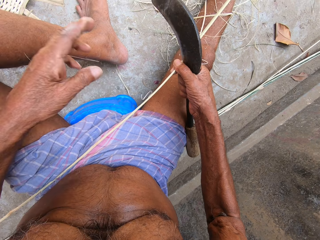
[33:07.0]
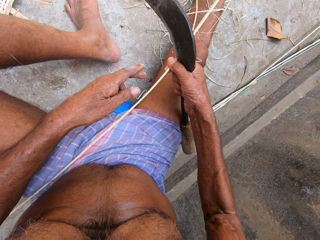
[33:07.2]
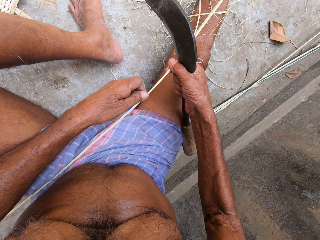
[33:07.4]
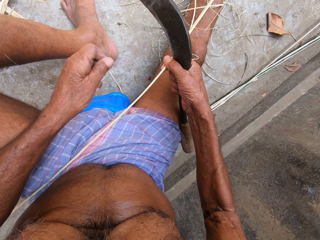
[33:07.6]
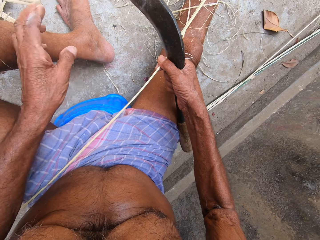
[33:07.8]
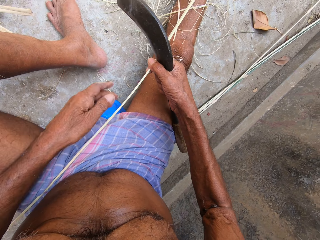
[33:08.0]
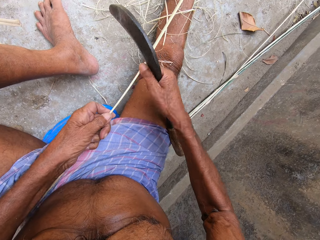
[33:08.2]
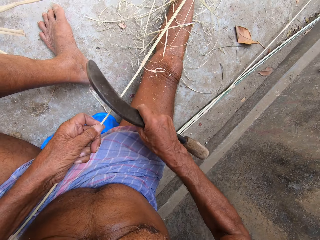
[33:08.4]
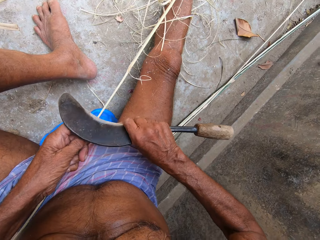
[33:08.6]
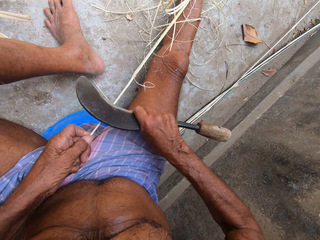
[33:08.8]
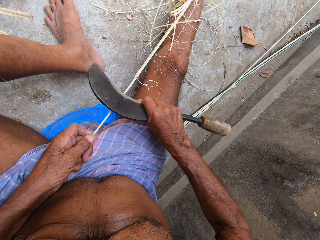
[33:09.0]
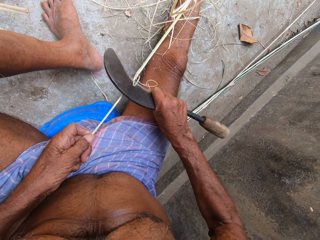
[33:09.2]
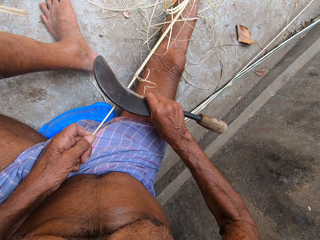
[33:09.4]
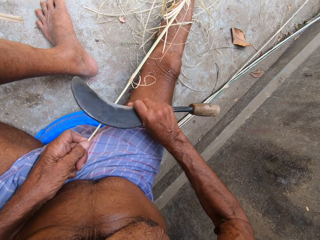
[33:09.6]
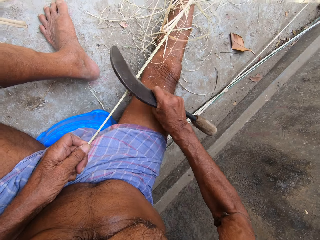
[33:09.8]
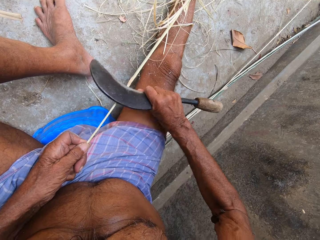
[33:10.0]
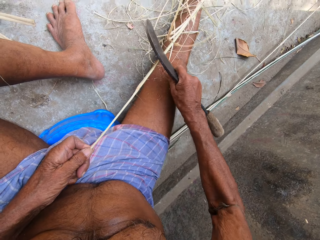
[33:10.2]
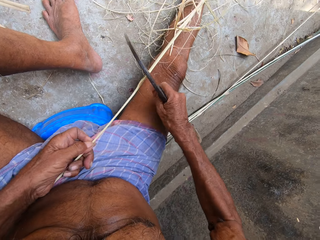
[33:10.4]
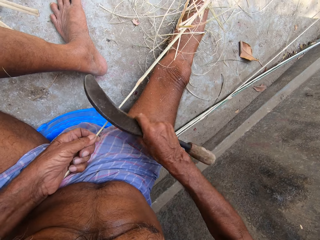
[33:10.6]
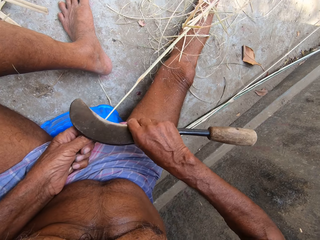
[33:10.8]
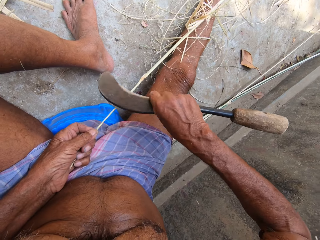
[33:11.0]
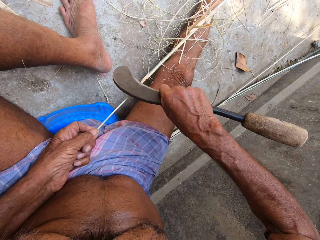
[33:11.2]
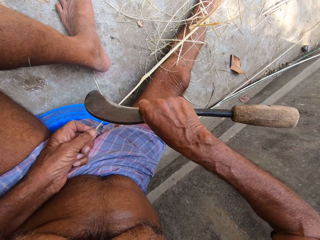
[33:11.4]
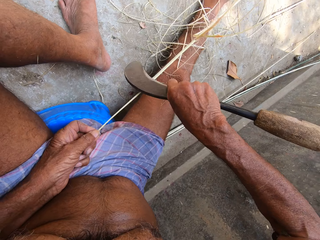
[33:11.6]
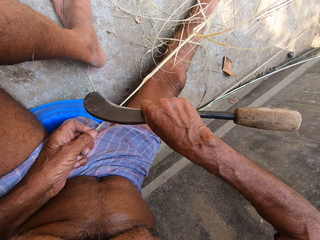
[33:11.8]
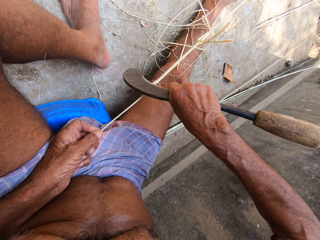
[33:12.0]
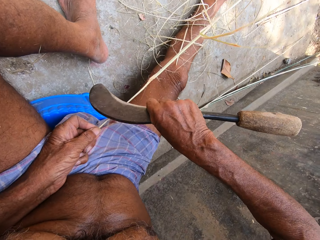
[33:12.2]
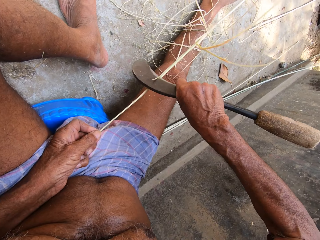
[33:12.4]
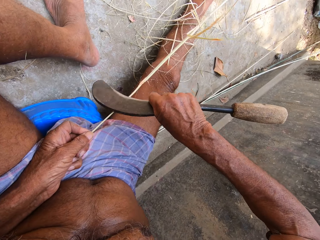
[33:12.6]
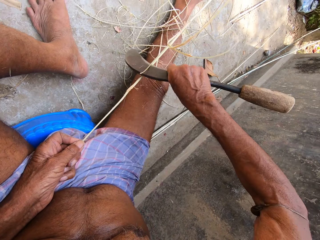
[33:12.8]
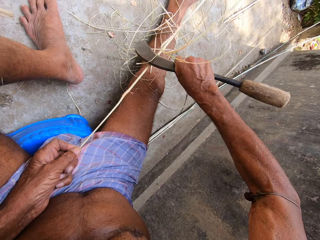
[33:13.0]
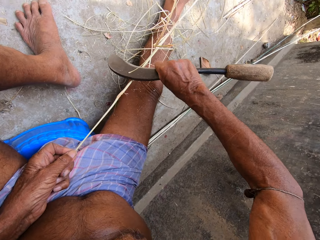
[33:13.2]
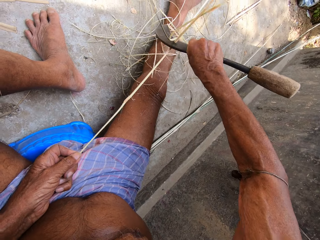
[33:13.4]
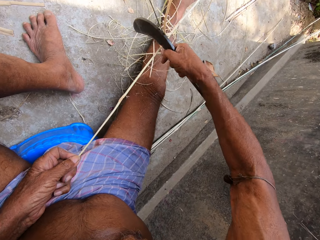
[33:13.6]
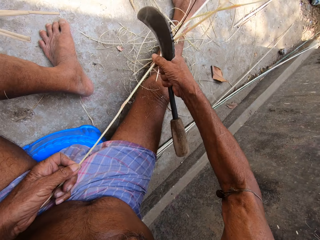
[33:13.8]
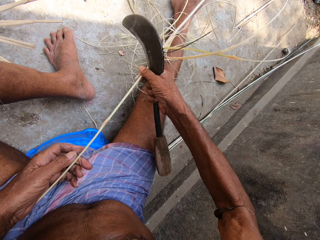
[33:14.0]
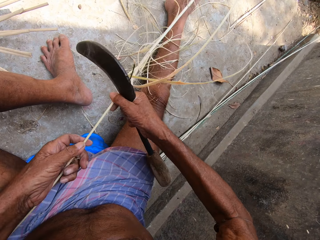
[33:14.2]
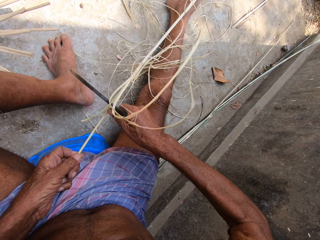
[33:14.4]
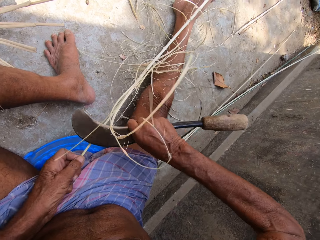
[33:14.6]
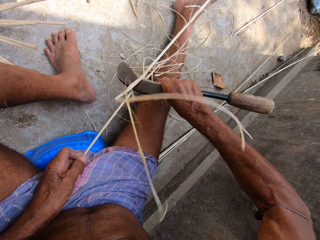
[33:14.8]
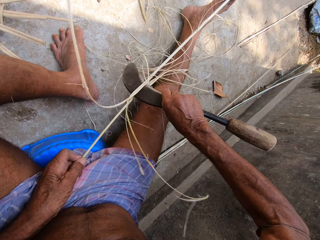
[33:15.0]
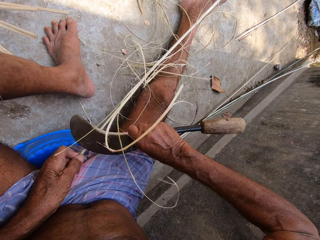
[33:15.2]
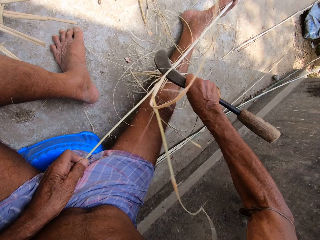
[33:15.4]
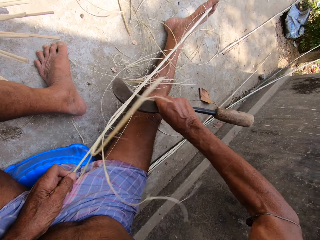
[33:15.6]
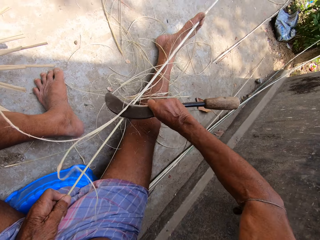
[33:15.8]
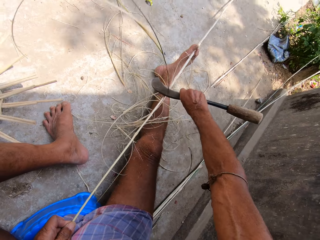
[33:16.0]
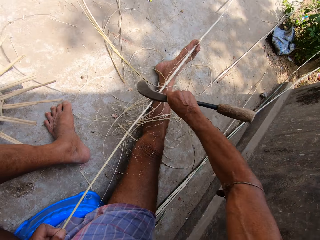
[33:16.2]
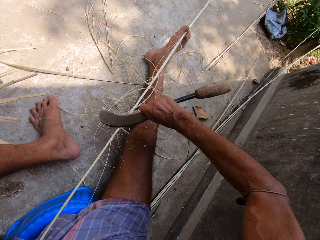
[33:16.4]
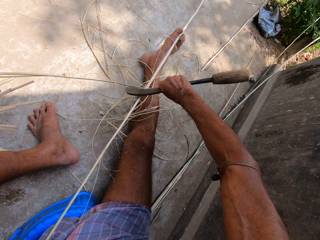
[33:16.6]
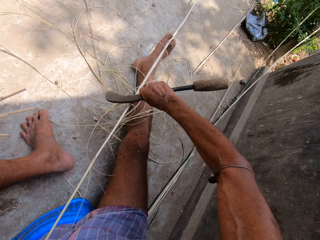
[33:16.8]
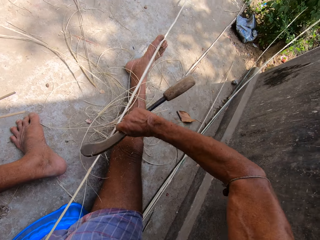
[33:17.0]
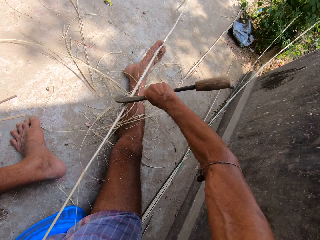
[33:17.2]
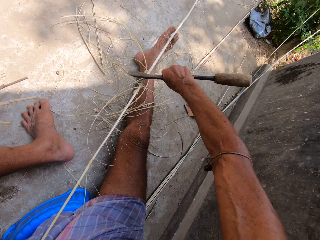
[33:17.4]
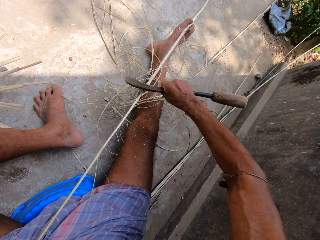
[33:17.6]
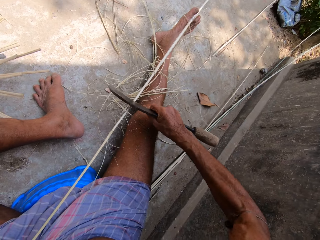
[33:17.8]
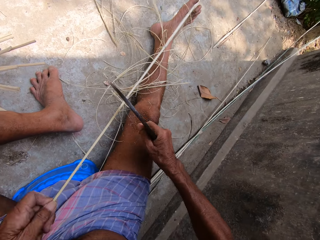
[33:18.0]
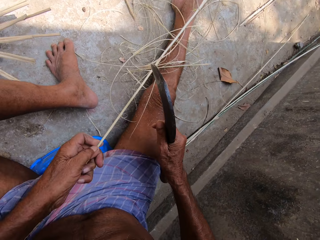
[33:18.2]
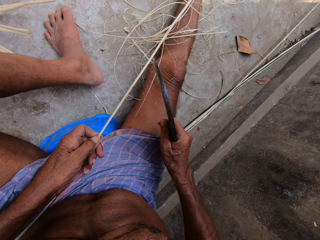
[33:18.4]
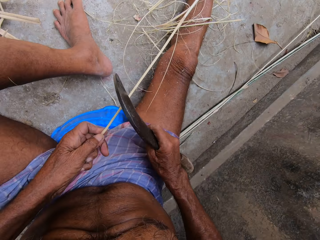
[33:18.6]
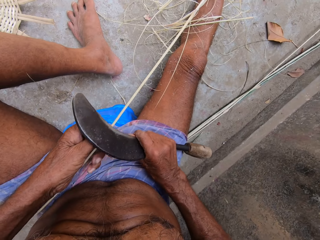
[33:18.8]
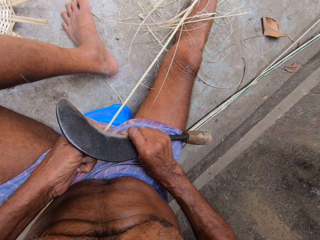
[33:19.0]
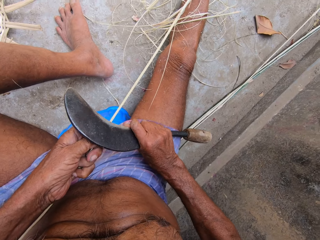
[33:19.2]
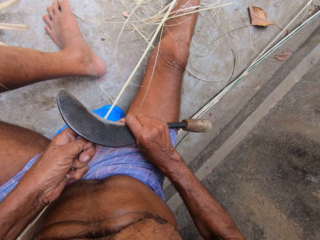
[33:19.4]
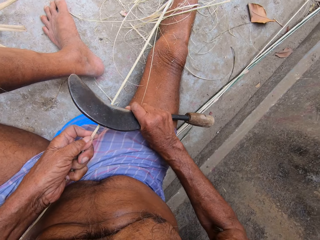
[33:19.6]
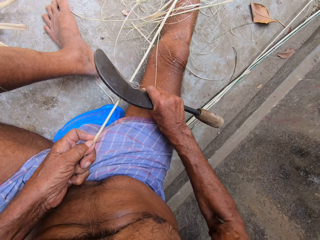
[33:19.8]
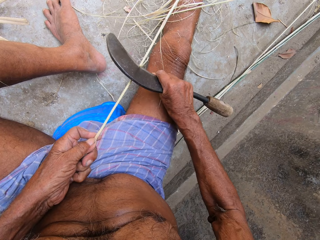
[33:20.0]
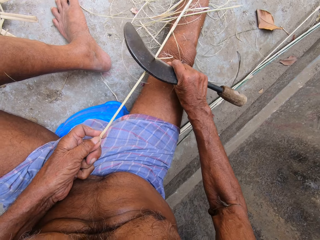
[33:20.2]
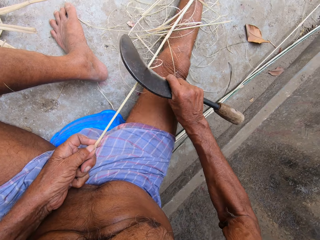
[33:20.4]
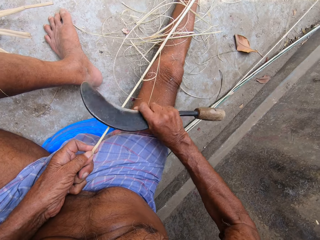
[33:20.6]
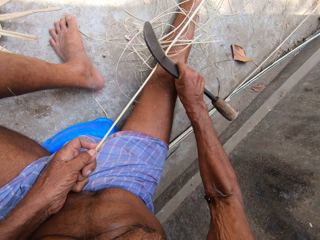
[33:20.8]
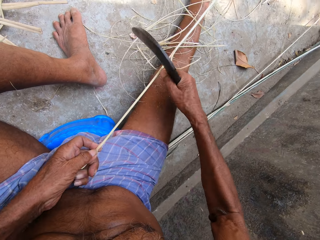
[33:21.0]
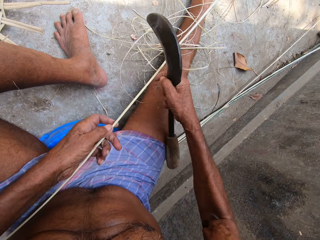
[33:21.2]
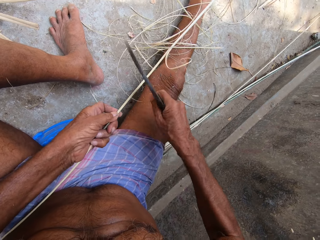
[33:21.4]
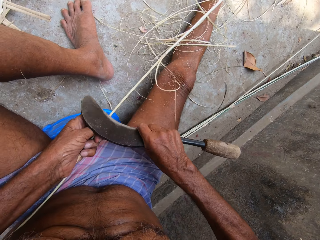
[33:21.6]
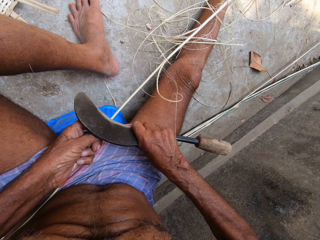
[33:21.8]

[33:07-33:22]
The camera wearer holds the bamboo stick with his left hand. He scrapes the bamboo stick with the knife in his right hand. He adjusts the bamboo sticks with both hands. He holds the stick. He scrapes the bamboo stick with the knife in his right hand. He adjusts the bamboo sticks with his left hand. He scrapes the bamboo stick with the knife in his right hand.

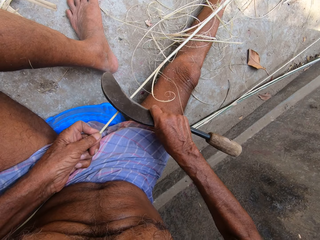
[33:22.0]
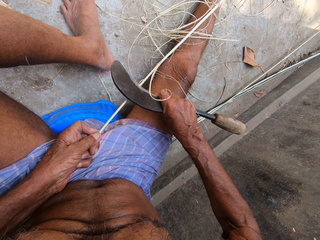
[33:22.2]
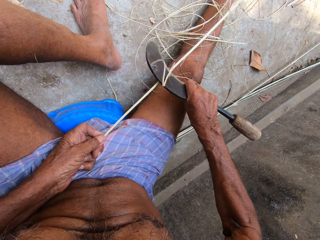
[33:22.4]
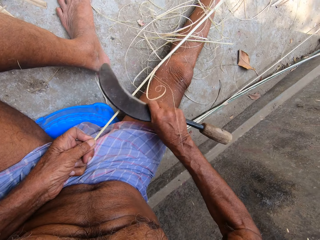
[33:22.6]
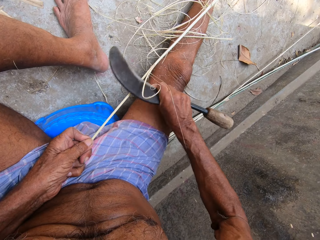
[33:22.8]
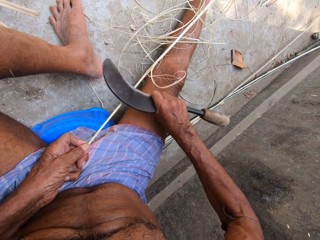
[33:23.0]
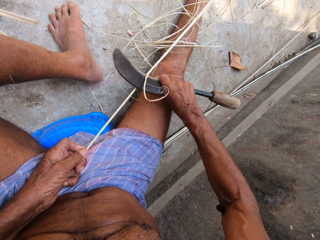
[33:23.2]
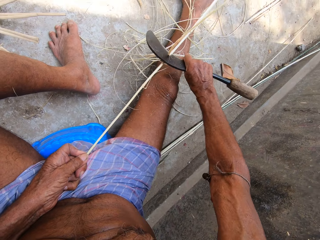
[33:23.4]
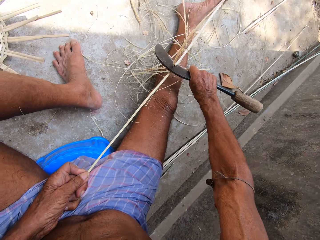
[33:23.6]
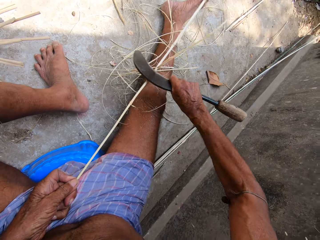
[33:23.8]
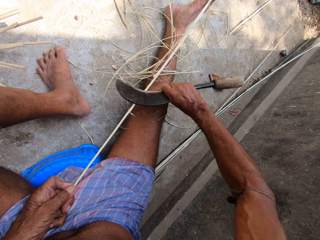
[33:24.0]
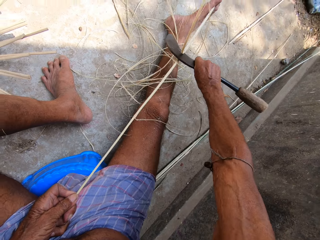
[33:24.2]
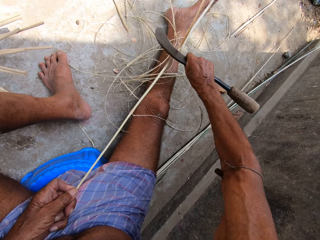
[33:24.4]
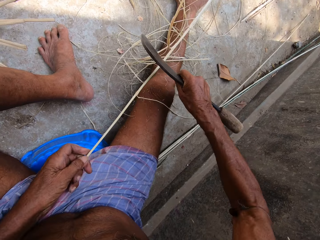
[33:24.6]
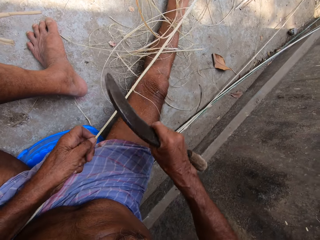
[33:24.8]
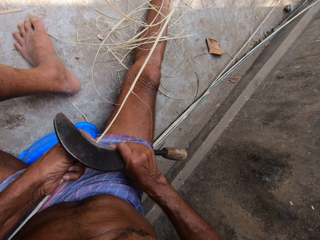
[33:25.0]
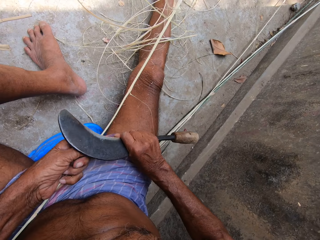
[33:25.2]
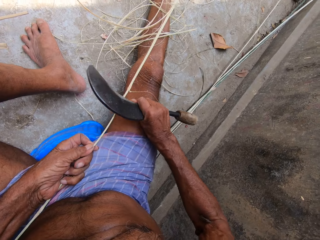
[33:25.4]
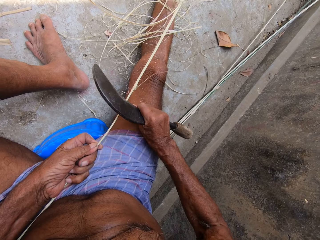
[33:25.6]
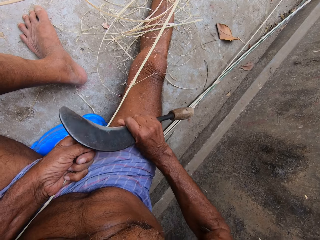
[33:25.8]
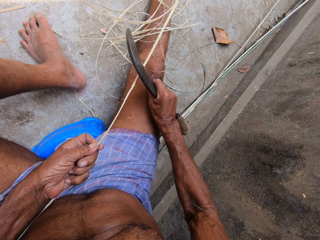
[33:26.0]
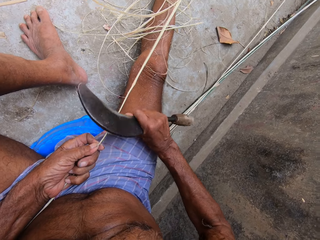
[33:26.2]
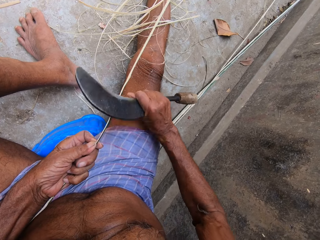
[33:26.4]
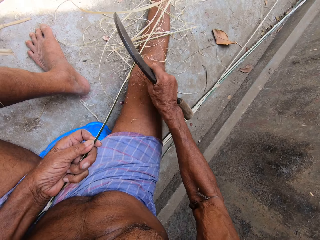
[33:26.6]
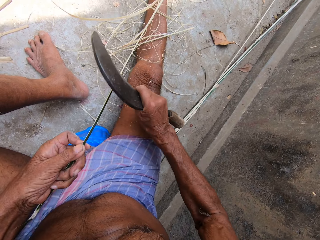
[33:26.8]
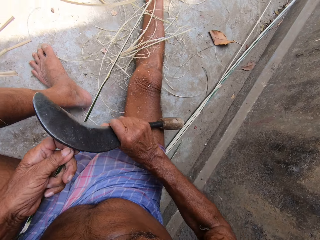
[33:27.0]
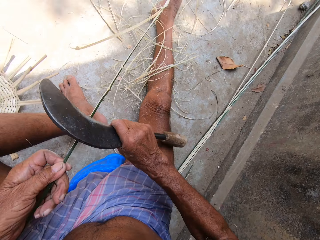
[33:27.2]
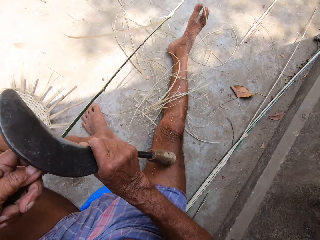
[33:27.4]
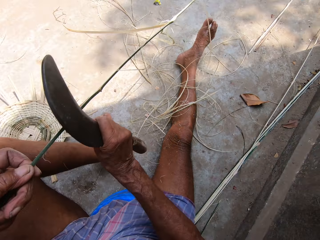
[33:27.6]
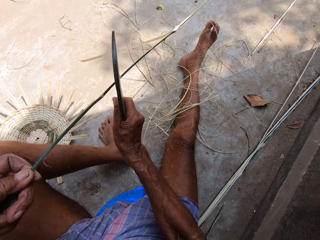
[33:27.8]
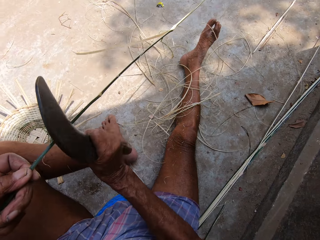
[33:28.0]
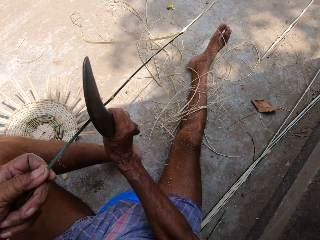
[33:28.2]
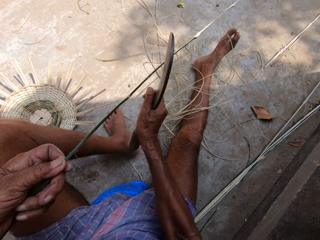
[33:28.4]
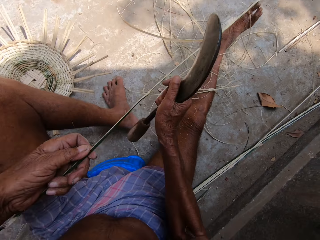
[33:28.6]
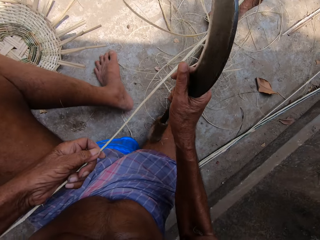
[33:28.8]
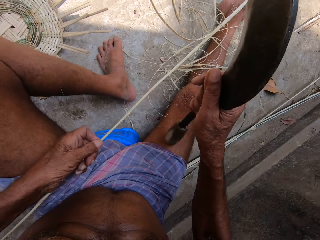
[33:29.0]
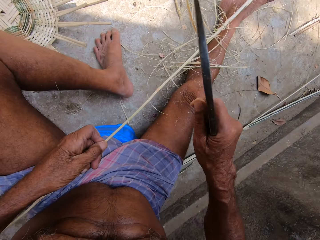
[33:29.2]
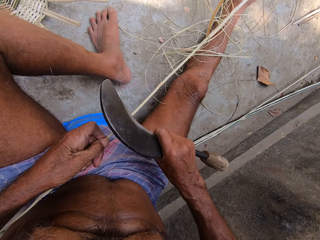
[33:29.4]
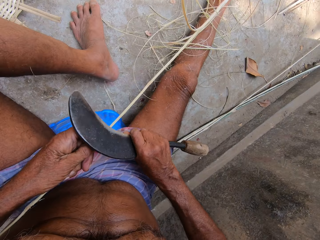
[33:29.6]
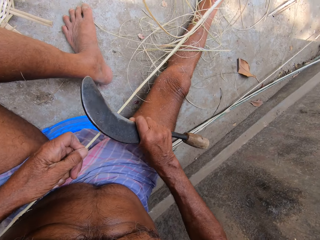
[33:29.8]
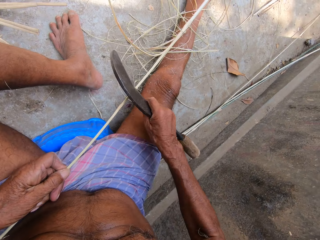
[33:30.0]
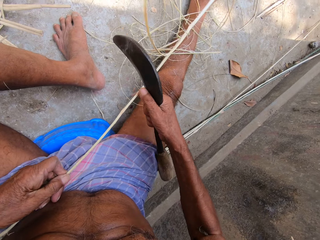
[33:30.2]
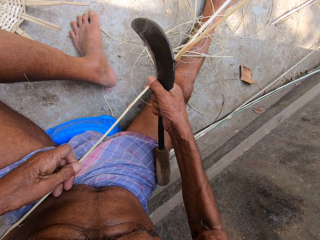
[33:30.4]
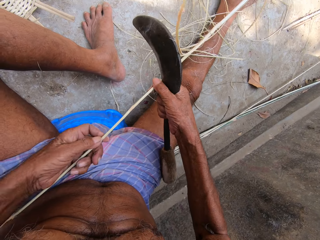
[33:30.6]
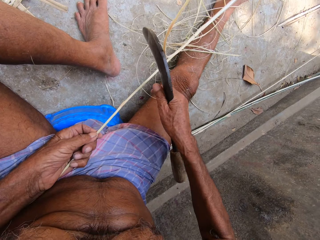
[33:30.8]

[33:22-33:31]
The camera wearer adjusts the bamboo stick in his left hand.
